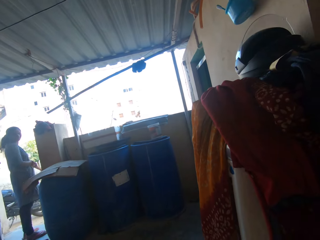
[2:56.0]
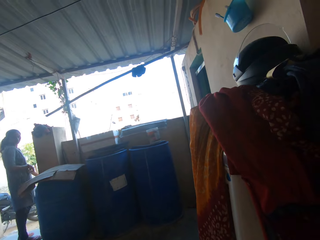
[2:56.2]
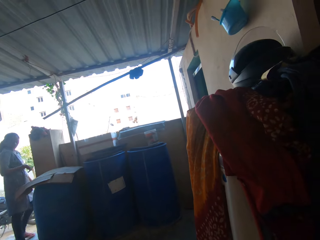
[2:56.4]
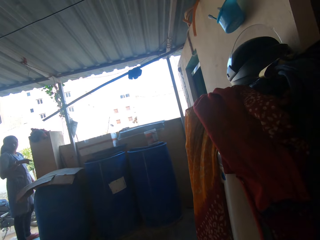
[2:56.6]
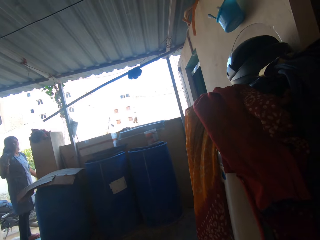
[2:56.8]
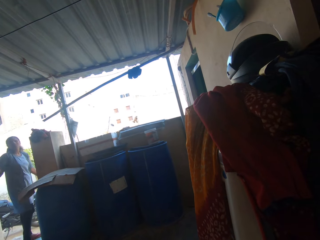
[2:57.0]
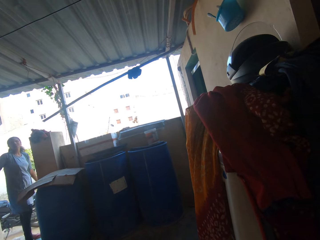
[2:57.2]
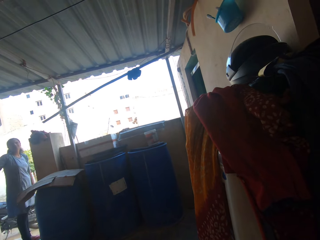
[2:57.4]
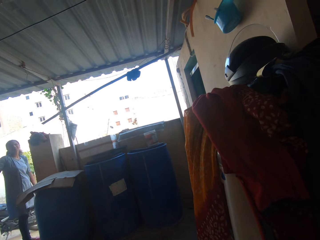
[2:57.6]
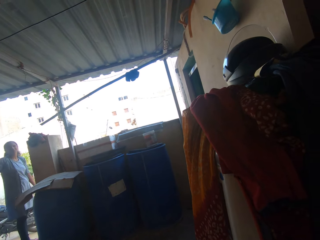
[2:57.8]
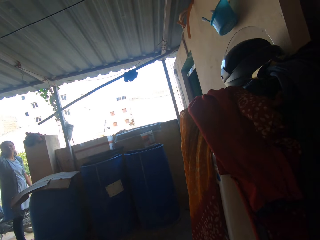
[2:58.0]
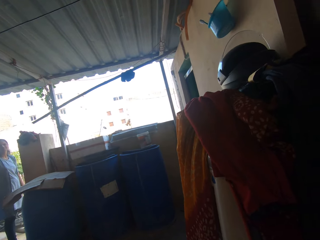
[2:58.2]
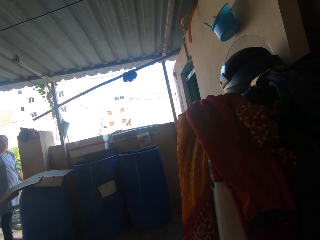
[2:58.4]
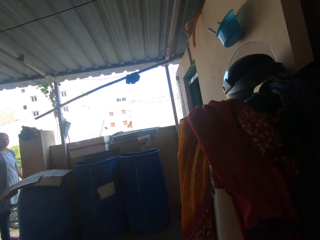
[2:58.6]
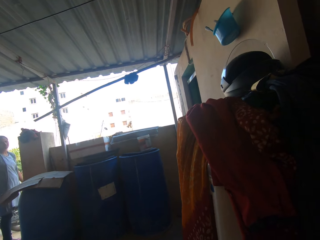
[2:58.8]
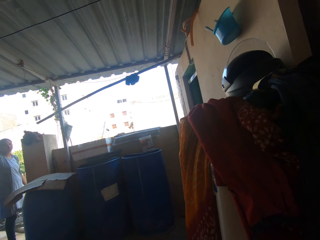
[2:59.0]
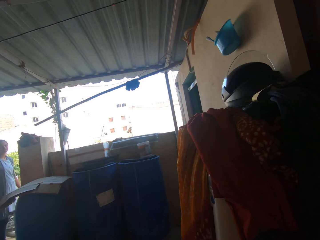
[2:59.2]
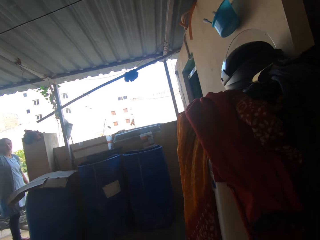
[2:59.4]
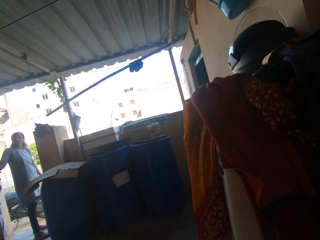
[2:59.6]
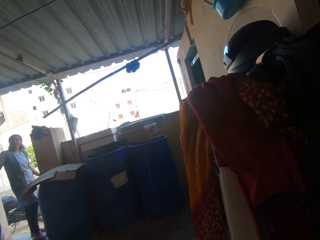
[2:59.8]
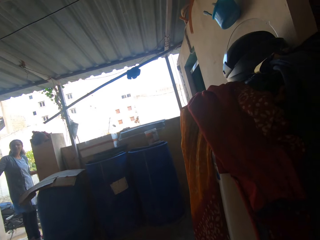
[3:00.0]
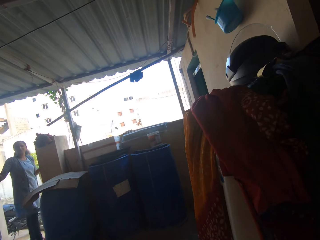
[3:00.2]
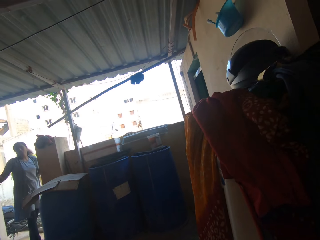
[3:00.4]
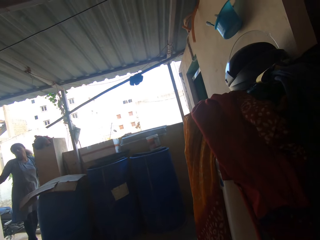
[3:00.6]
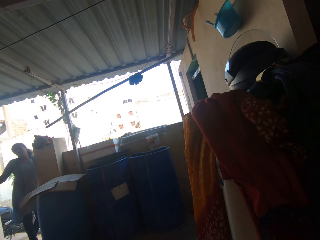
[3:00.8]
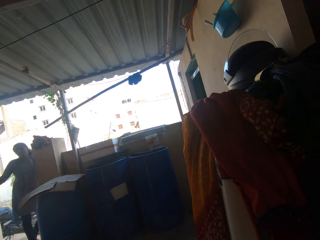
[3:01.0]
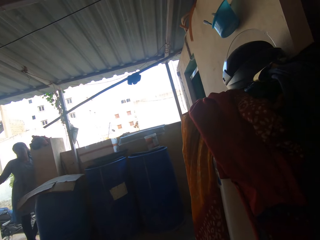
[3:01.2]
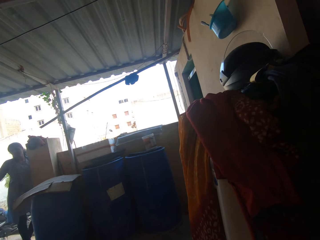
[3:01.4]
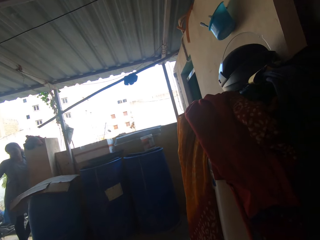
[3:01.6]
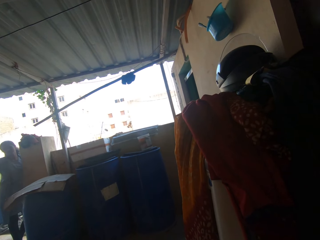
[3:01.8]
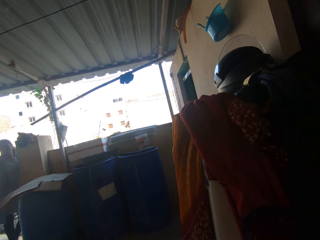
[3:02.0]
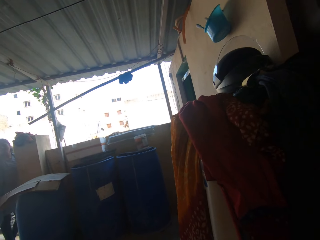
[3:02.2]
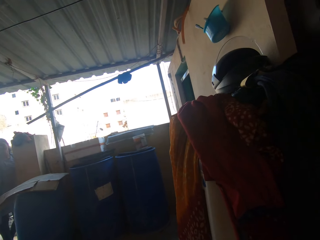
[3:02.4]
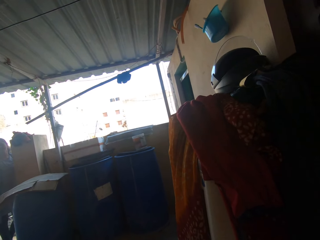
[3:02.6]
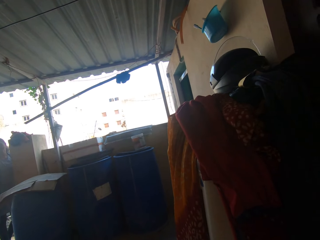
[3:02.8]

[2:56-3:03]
The camera wearer converses with a person.
